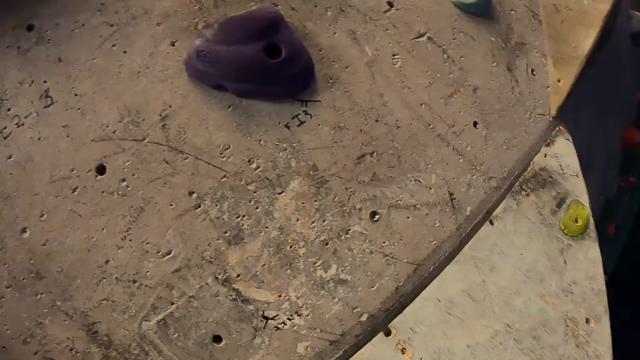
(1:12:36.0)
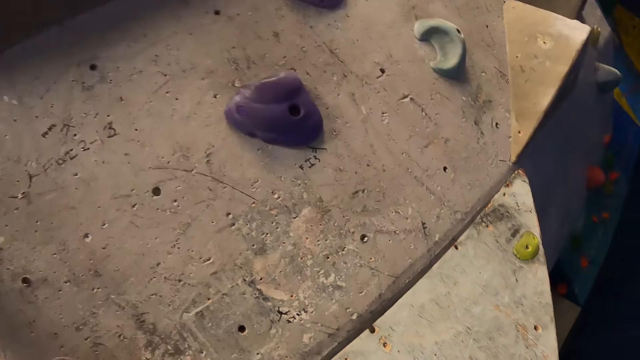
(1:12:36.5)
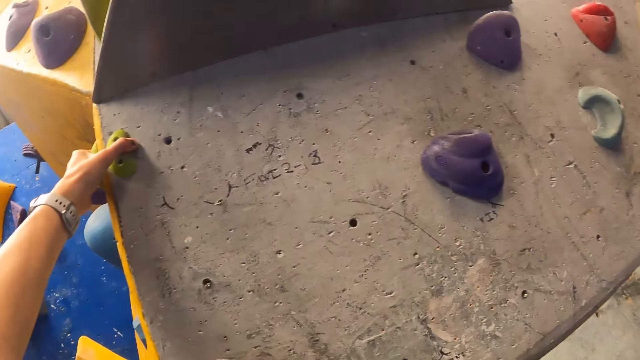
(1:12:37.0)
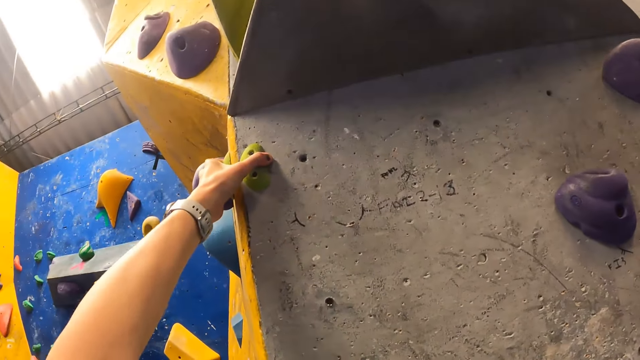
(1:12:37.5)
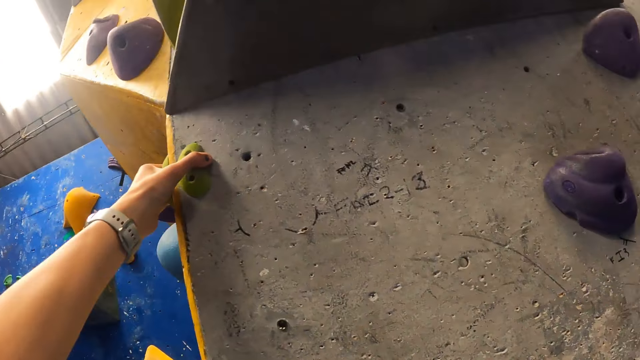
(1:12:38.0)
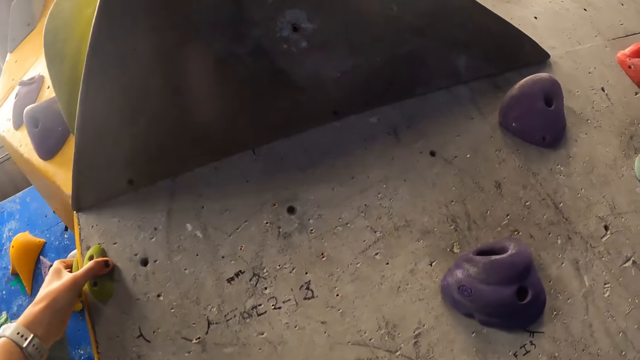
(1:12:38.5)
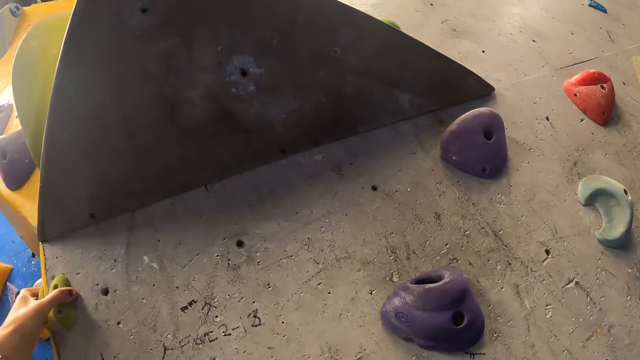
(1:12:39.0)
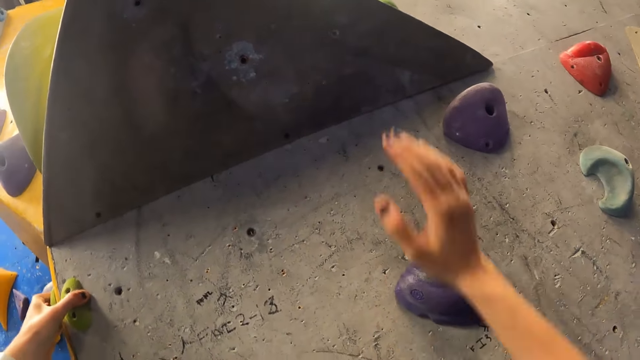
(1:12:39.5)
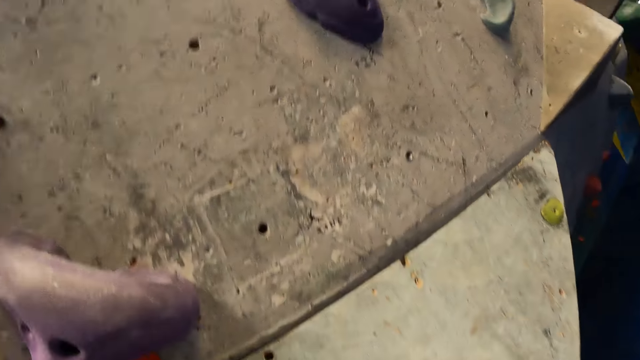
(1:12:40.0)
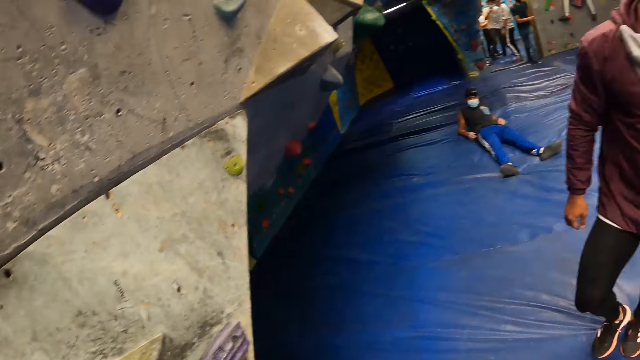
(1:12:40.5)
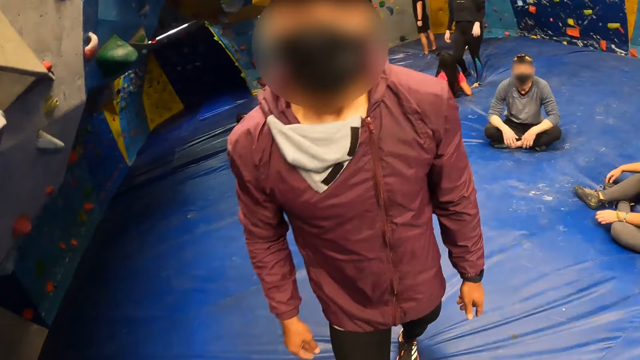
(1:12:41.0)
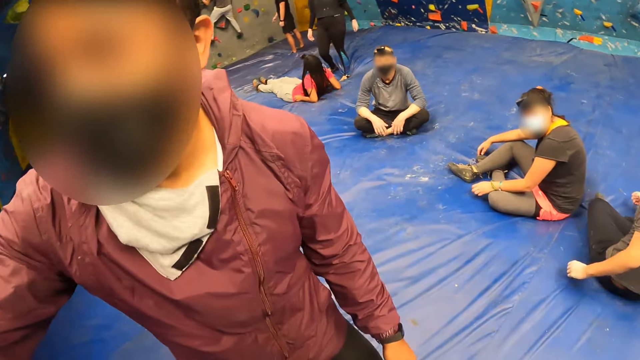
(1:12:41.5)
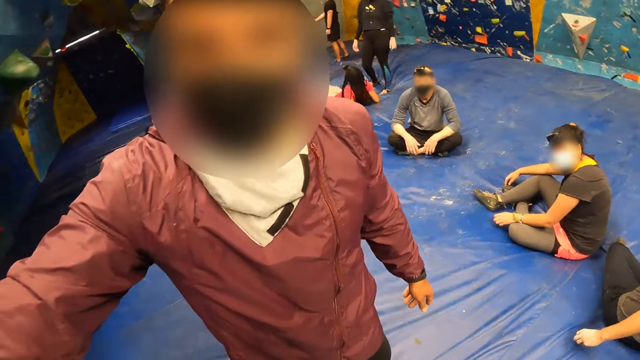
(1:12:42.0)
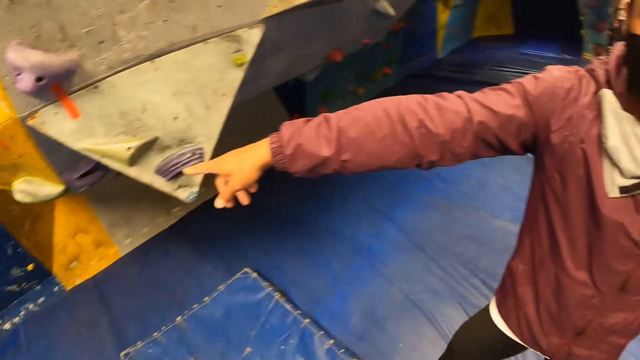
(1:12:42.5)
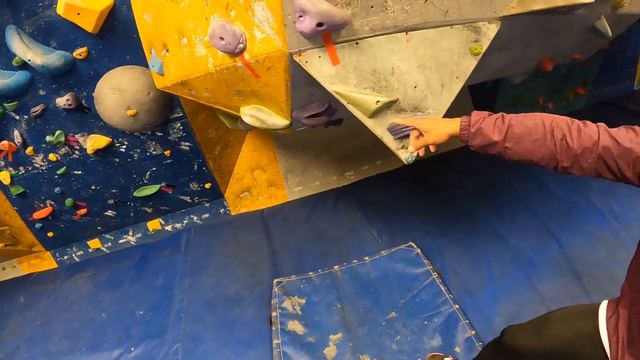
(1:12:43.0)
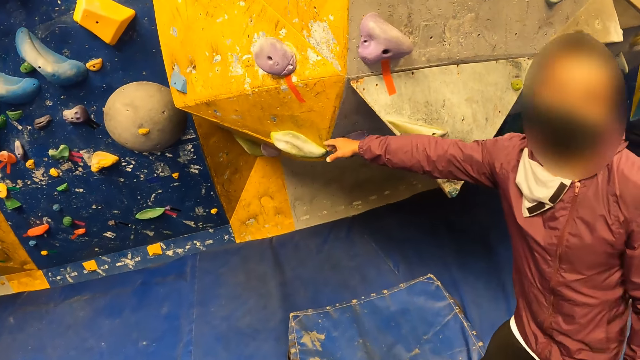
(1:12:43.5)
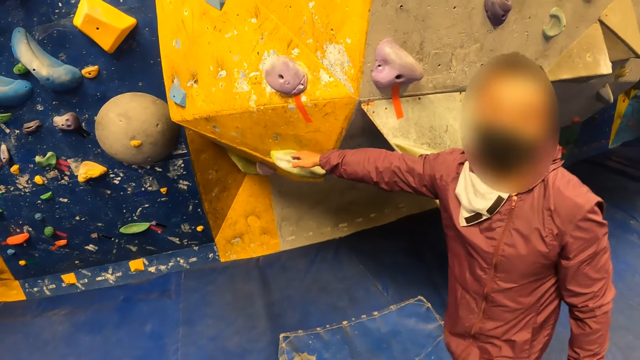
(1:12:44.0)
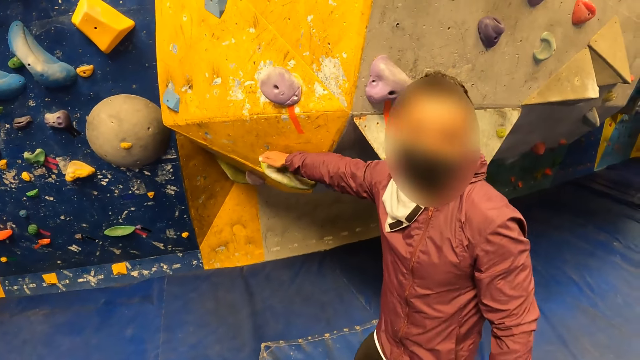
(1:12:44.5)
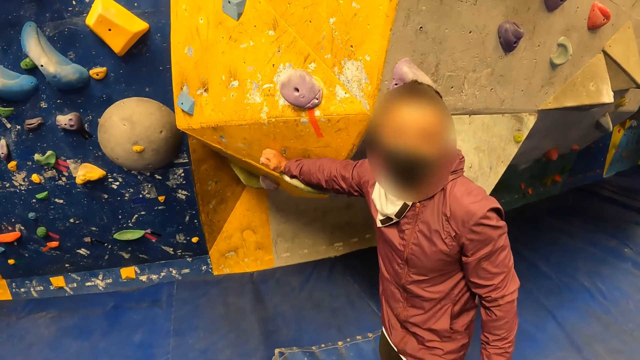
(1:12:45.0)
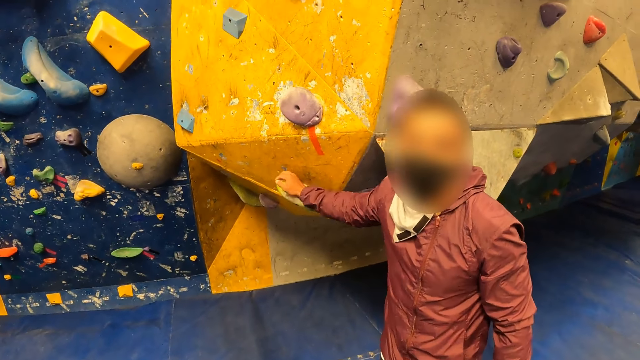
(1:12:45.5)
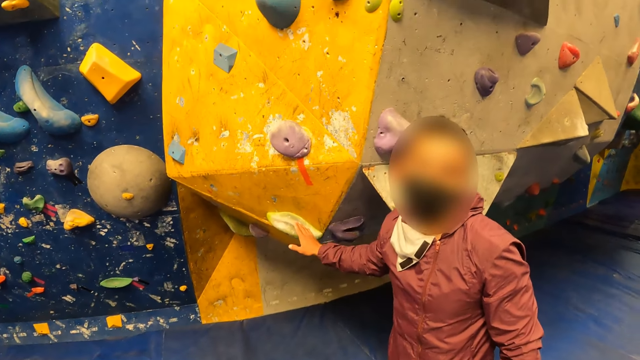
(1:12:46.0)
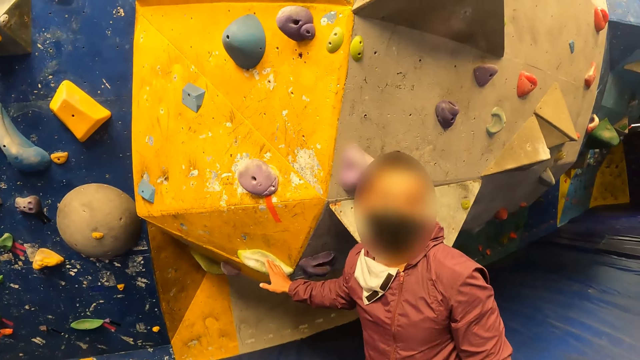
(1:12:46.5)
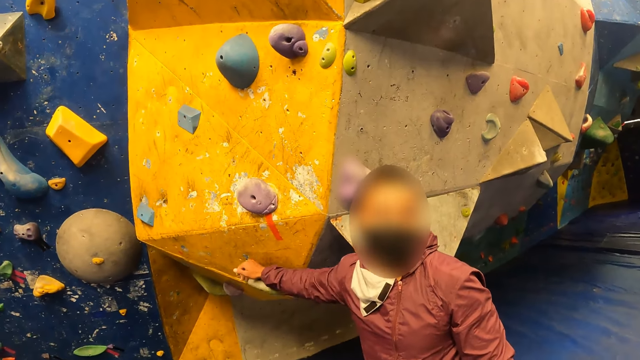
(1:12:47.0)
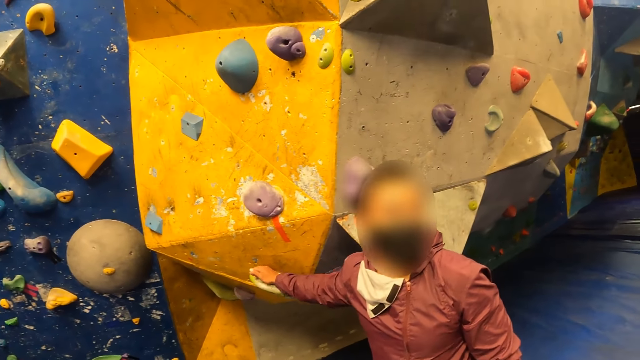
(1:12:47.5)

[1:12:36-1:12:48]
The camera wearer drops from the bouldering wall. They interact with a man. The man talks with the camera wearer. The man places his right hand on the green climbing hold.

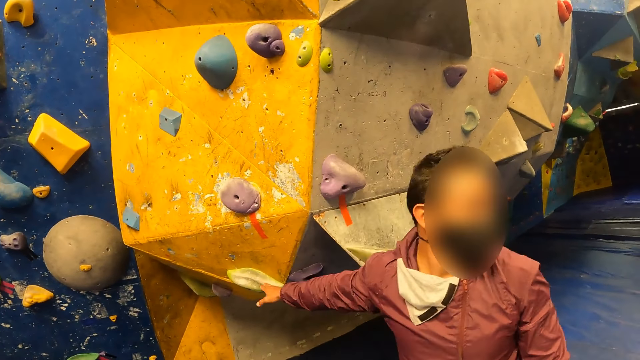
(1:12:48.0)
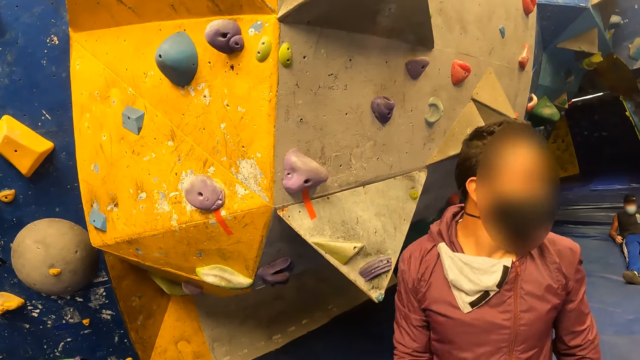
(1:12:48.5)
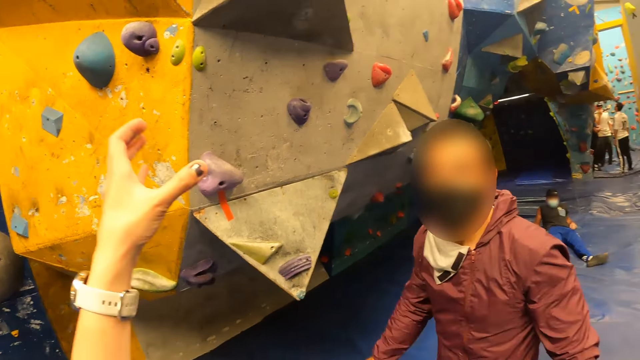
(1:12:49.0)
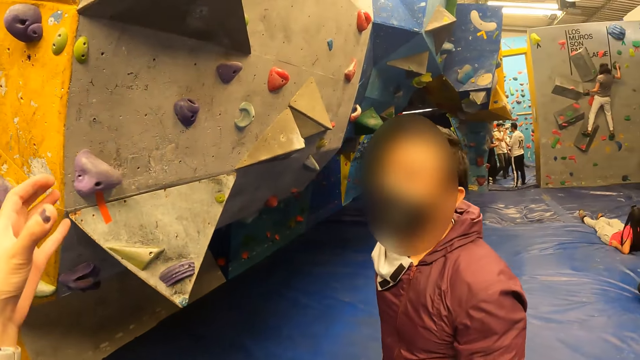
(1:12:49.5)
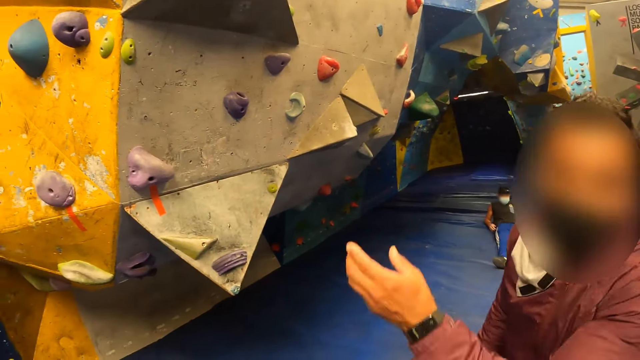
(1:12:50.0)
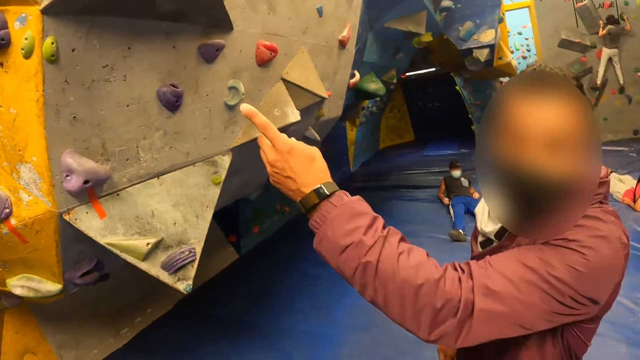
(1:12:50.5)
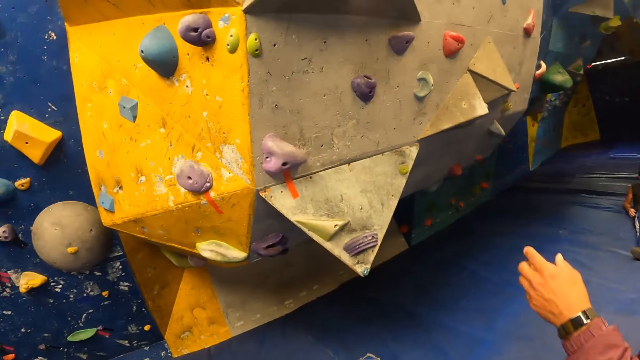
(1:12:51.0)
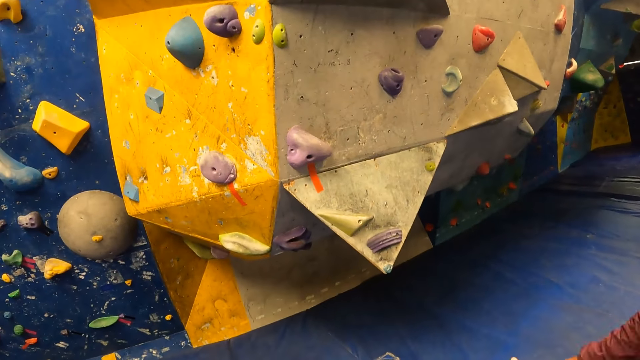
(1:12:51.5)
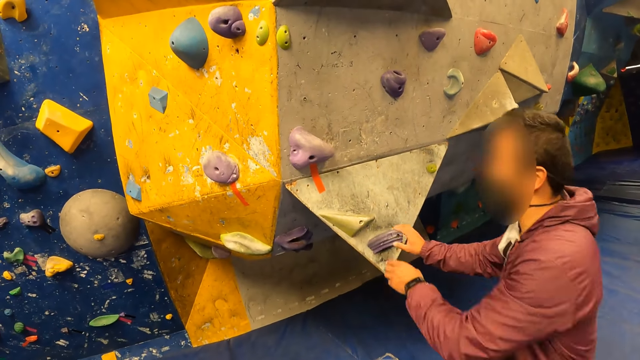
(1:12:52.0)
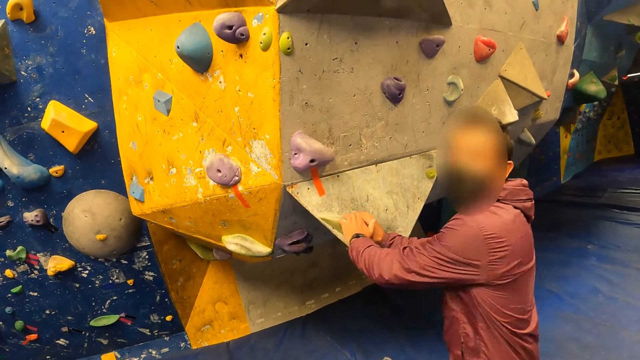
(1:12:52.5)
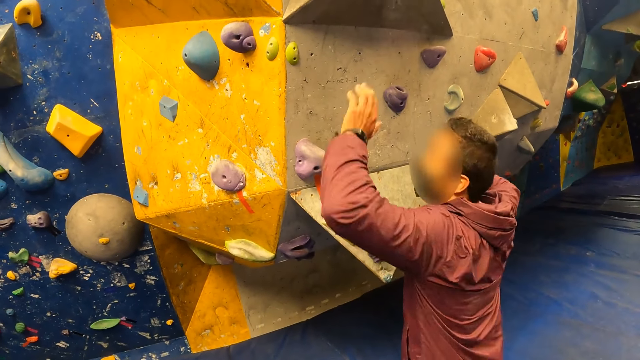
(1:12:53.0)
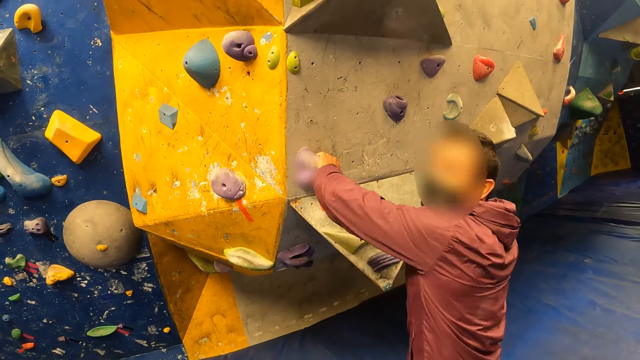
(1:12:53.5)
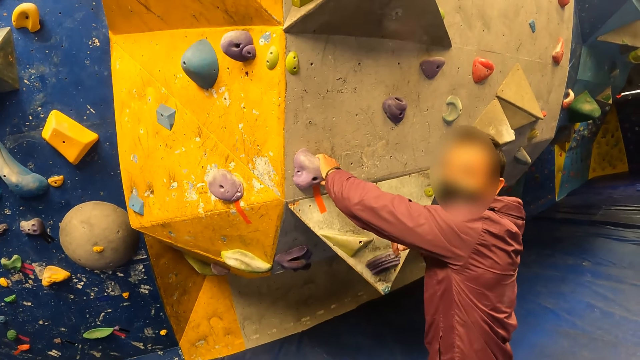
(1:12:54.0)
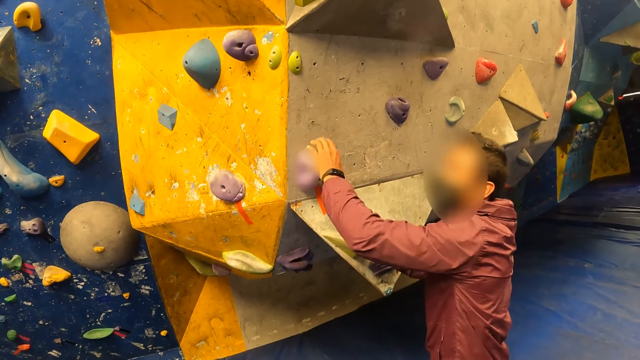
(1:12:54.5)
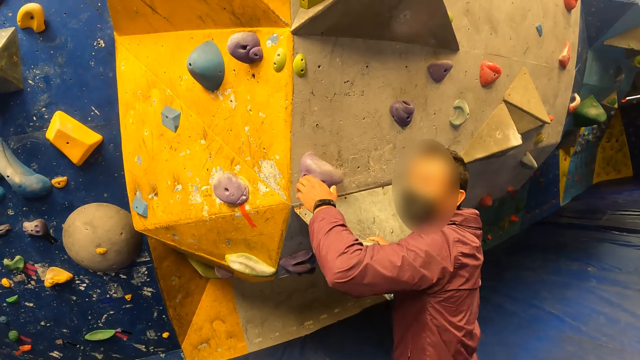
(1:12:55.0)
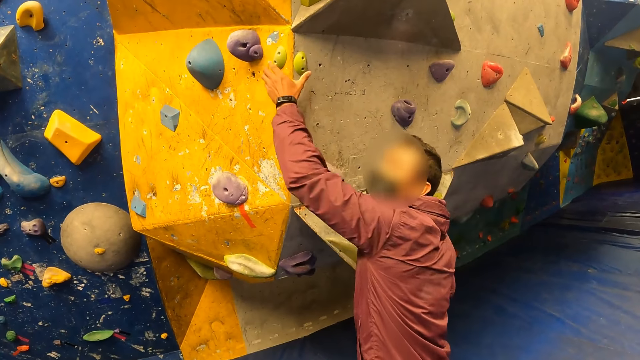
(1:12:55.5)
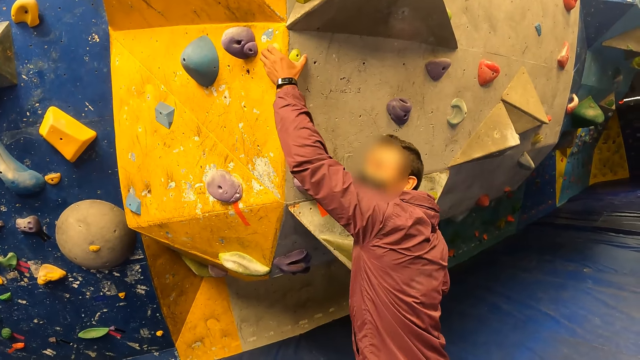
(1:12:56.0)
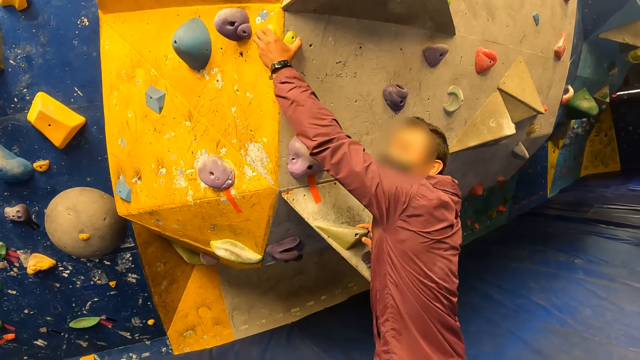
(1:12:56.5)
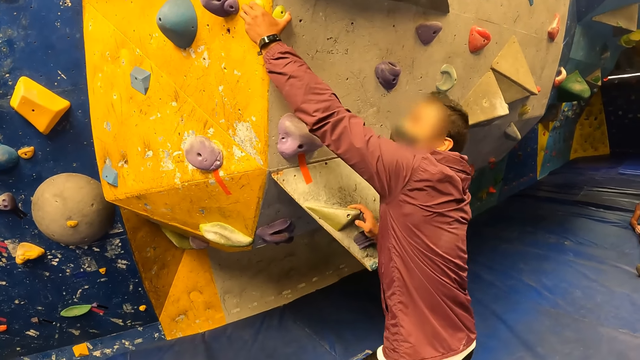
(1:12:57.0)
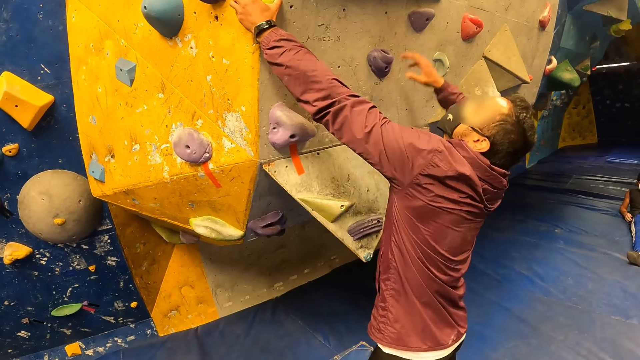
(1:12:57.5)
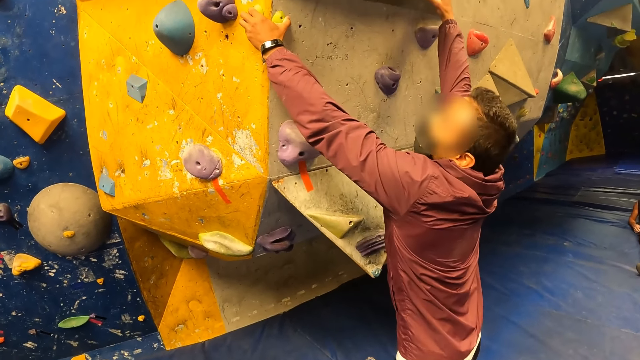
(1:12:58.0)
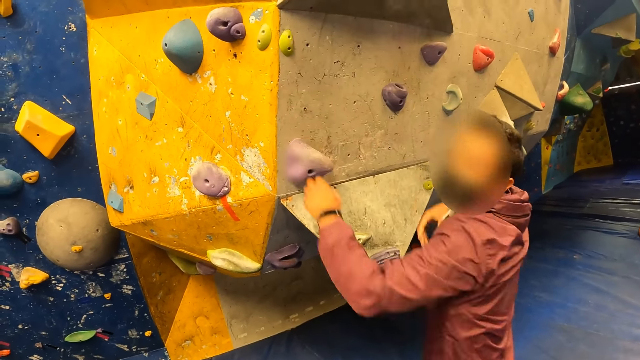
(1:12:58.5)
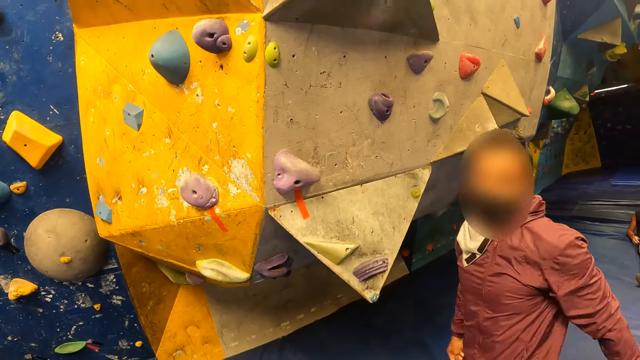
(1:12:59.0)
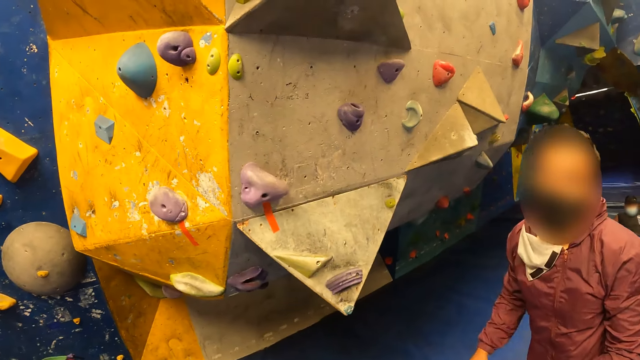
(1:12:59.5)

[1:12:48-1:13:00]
The camera wearer raises a hand. The man talks with the camera wearer. The man places both his hands on the green climbing hold. The man holds the purple climbing hold with his left hand. The man holds the green climbing hold with his right hand. The man holds the green climbing hold with his left hand.
